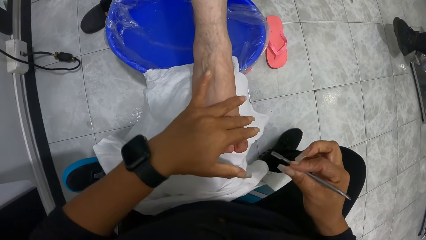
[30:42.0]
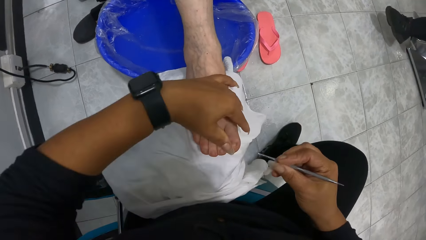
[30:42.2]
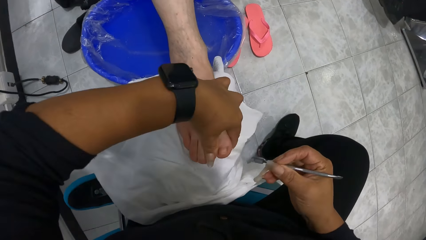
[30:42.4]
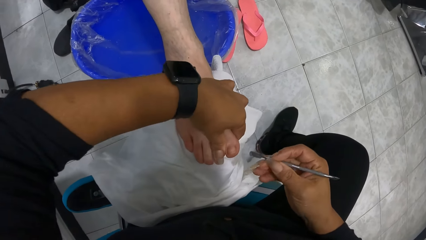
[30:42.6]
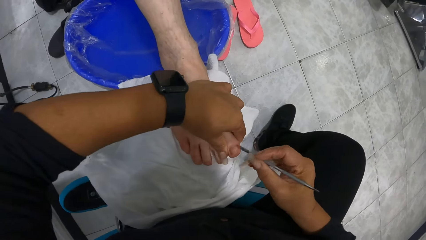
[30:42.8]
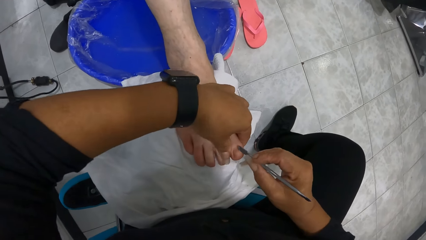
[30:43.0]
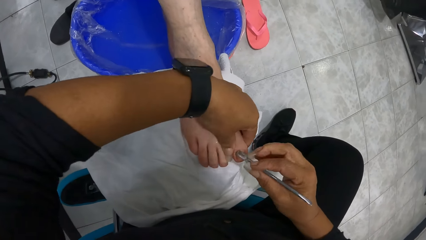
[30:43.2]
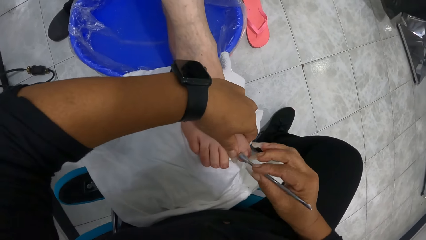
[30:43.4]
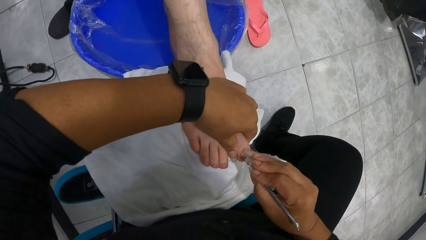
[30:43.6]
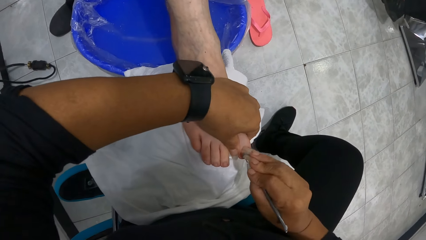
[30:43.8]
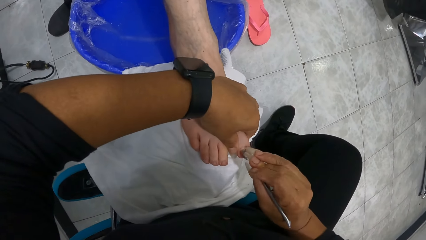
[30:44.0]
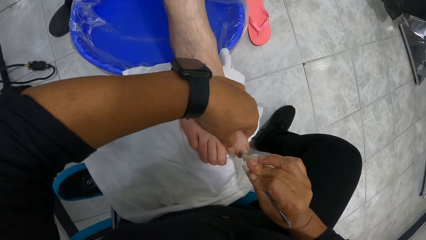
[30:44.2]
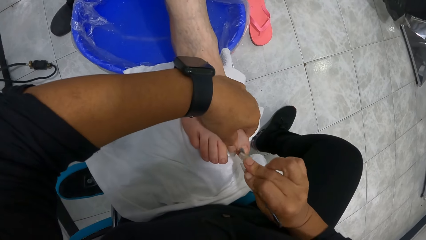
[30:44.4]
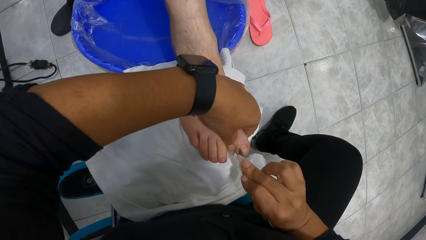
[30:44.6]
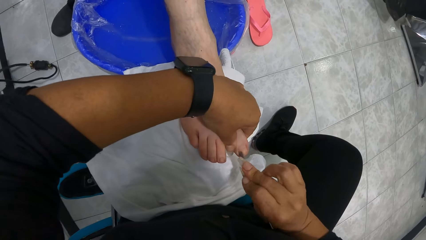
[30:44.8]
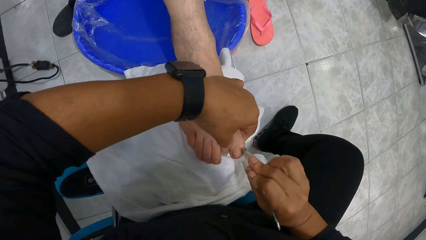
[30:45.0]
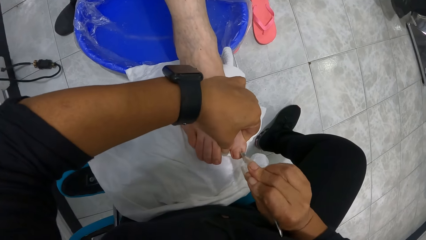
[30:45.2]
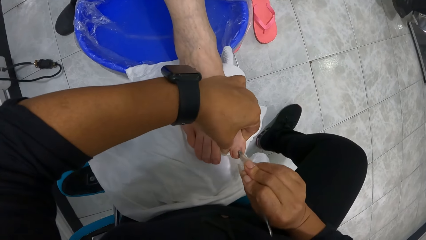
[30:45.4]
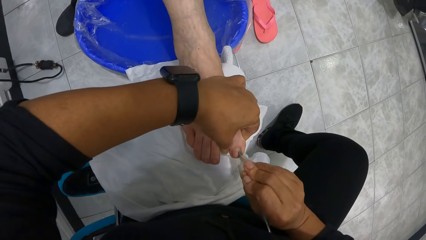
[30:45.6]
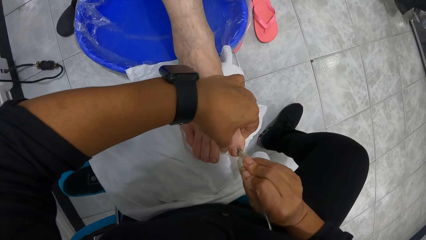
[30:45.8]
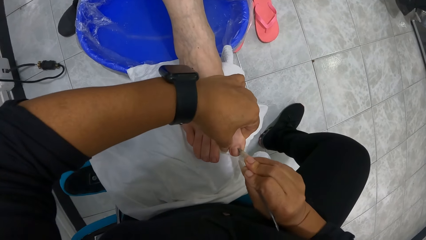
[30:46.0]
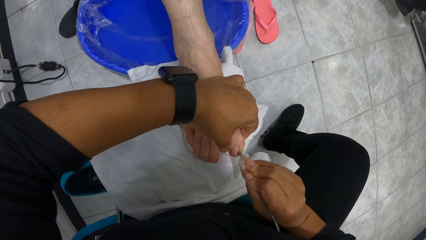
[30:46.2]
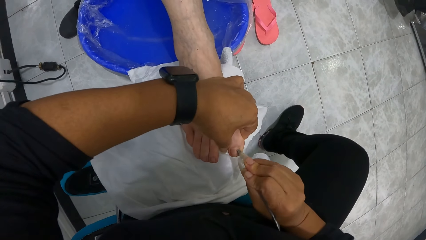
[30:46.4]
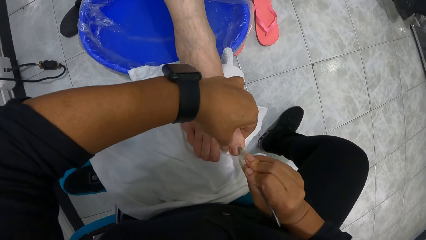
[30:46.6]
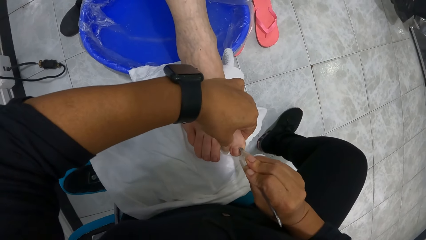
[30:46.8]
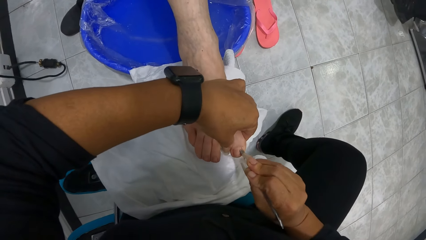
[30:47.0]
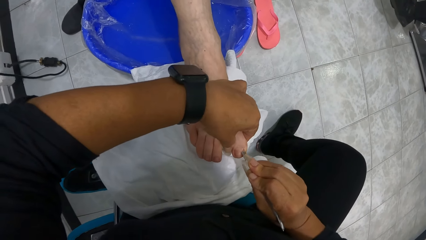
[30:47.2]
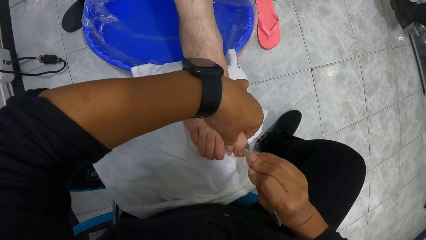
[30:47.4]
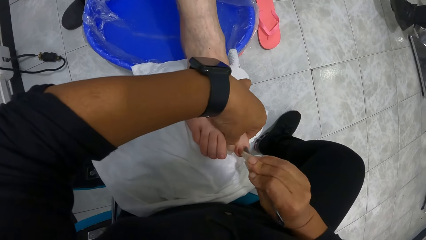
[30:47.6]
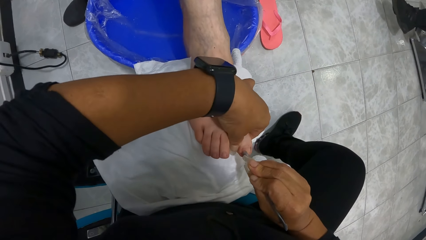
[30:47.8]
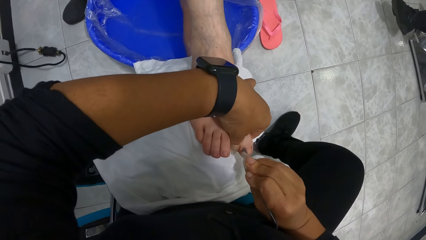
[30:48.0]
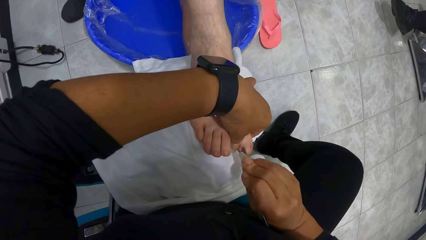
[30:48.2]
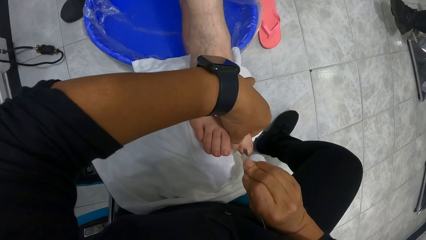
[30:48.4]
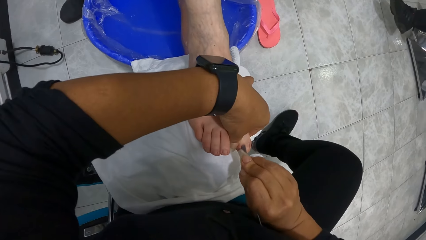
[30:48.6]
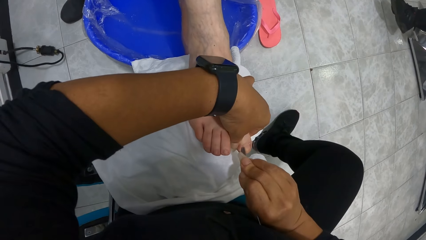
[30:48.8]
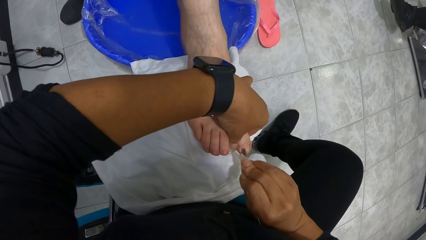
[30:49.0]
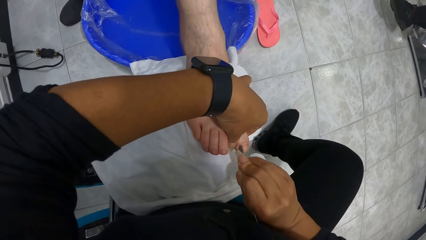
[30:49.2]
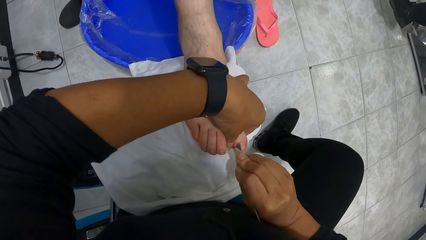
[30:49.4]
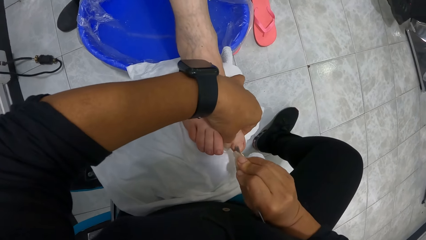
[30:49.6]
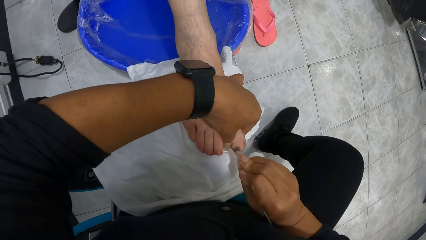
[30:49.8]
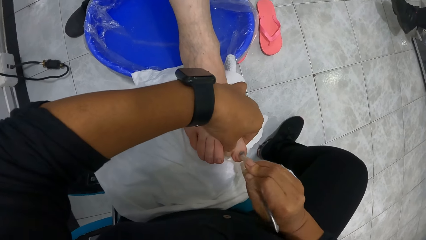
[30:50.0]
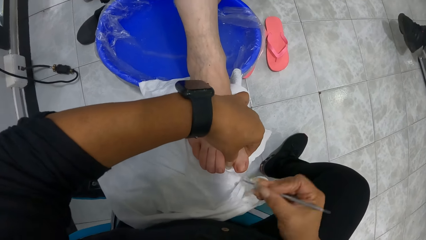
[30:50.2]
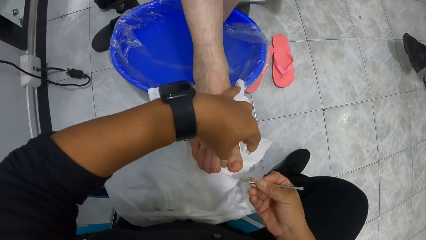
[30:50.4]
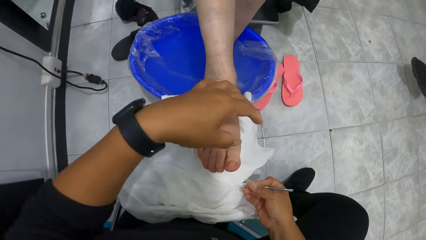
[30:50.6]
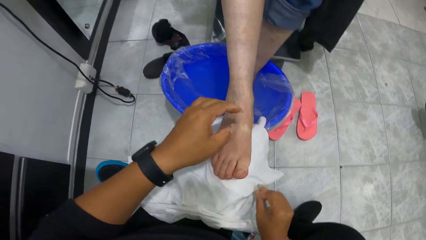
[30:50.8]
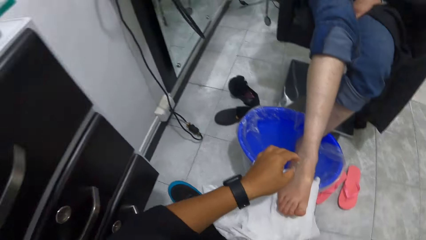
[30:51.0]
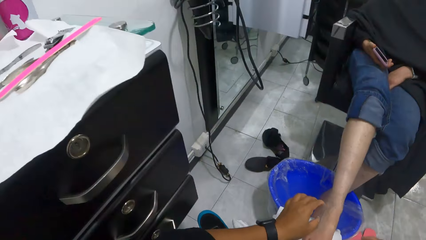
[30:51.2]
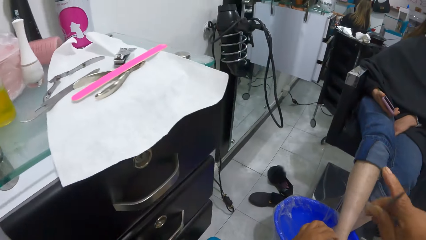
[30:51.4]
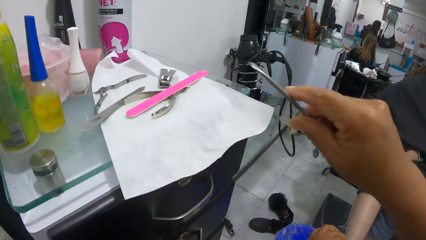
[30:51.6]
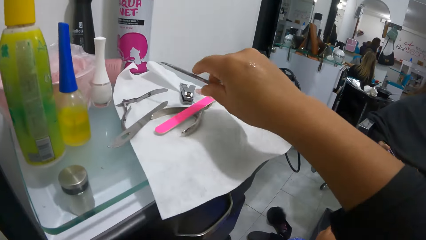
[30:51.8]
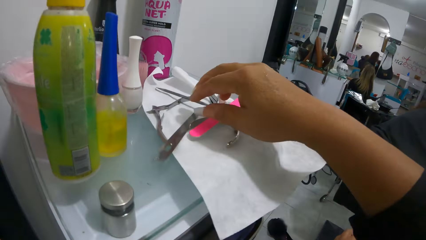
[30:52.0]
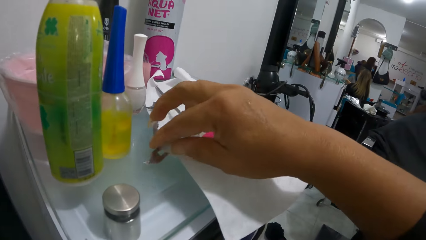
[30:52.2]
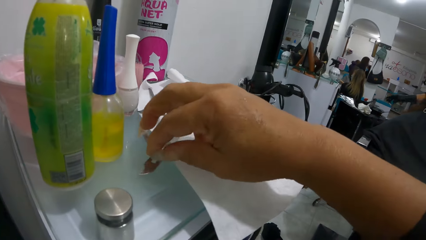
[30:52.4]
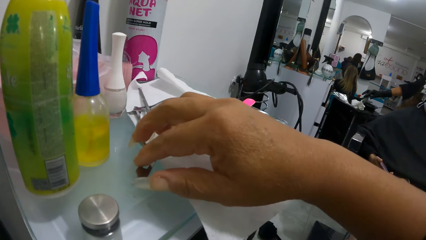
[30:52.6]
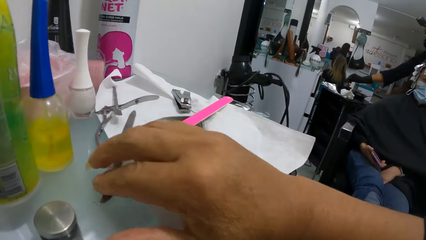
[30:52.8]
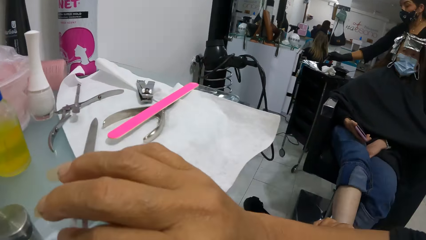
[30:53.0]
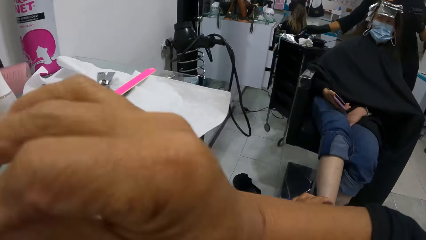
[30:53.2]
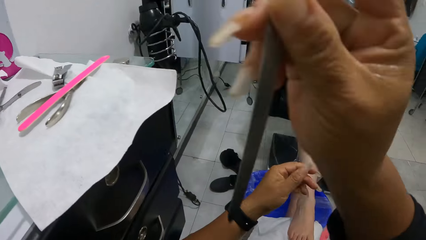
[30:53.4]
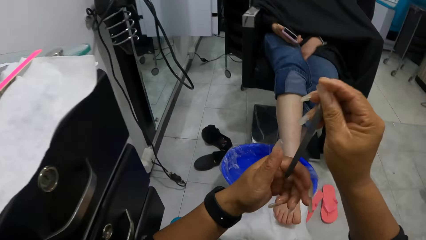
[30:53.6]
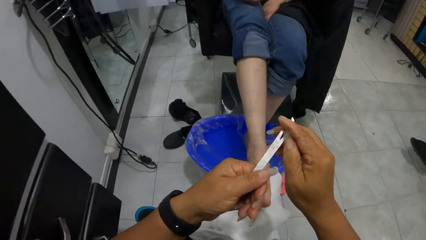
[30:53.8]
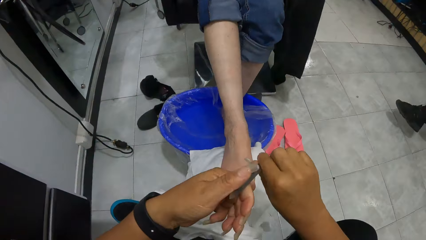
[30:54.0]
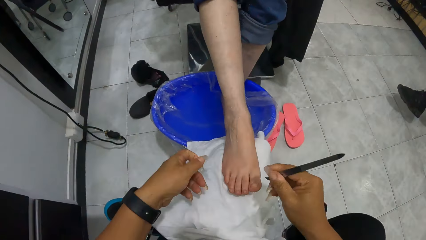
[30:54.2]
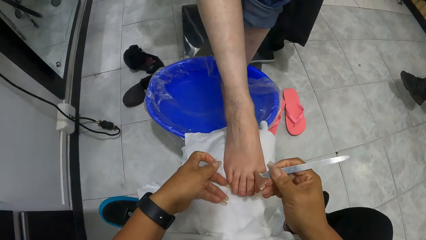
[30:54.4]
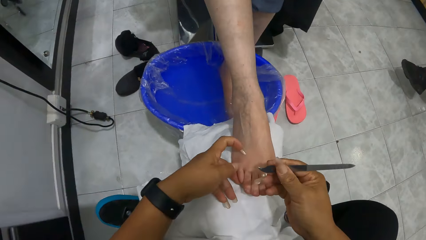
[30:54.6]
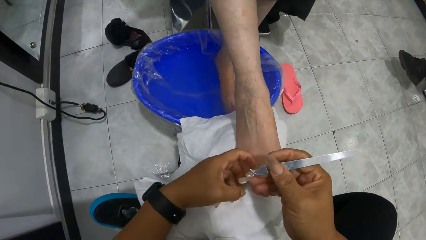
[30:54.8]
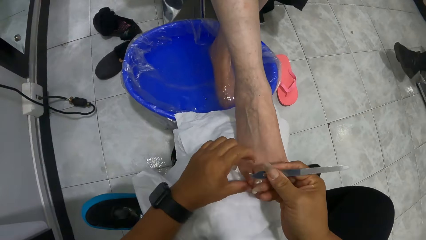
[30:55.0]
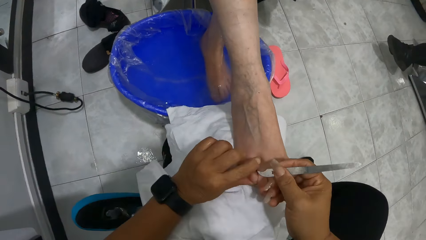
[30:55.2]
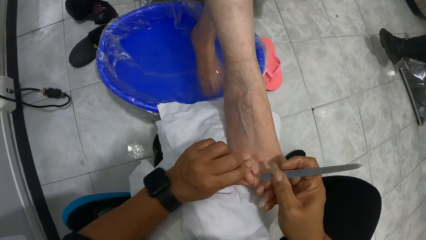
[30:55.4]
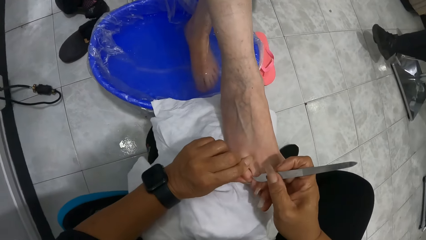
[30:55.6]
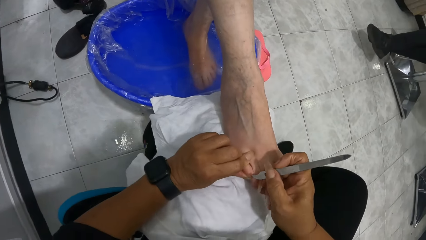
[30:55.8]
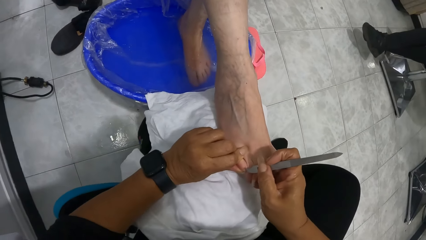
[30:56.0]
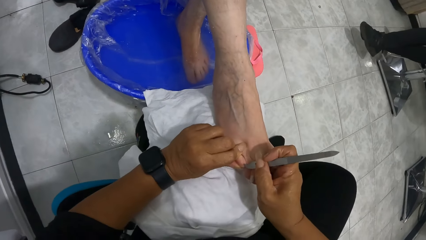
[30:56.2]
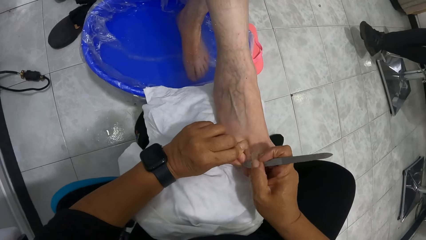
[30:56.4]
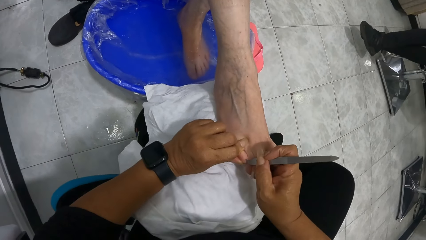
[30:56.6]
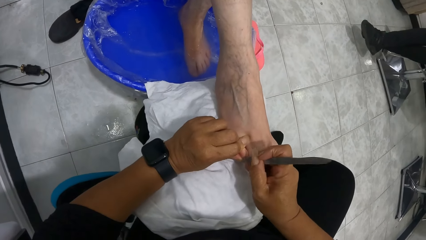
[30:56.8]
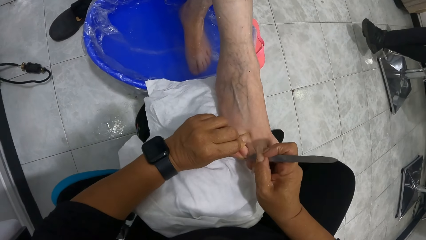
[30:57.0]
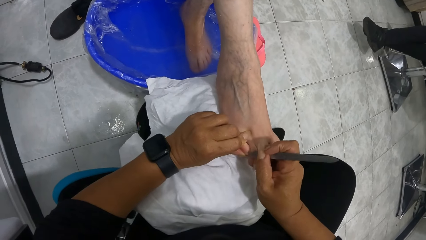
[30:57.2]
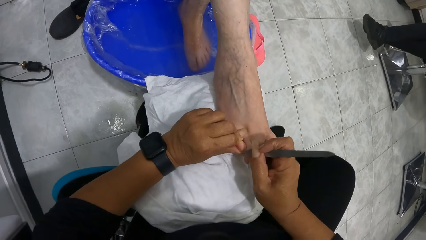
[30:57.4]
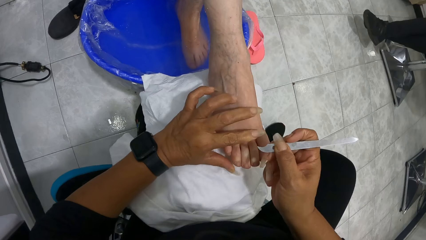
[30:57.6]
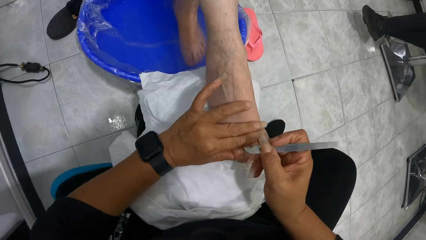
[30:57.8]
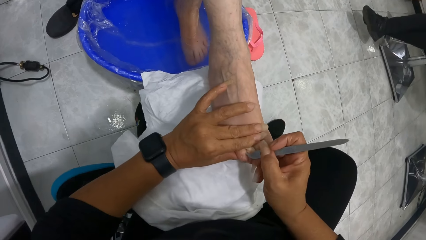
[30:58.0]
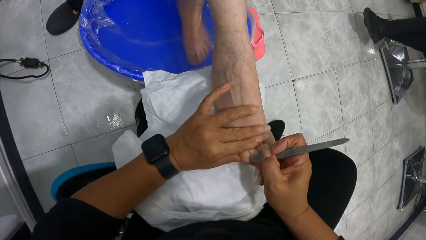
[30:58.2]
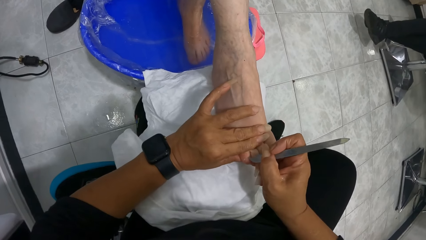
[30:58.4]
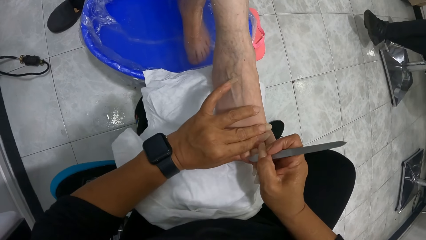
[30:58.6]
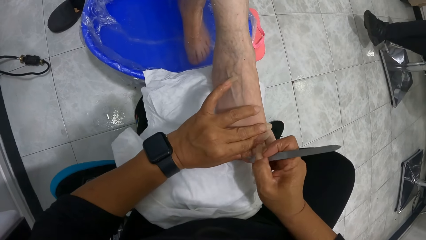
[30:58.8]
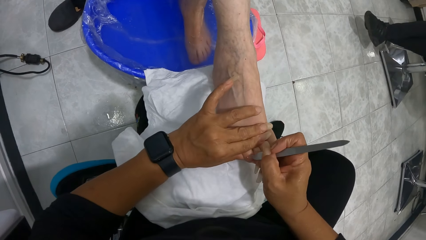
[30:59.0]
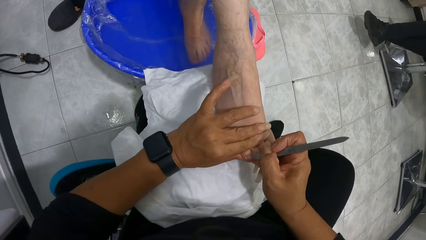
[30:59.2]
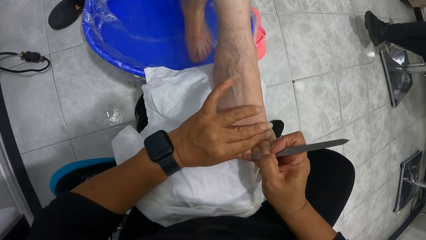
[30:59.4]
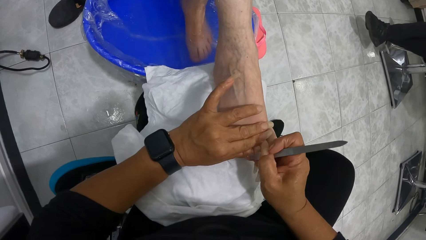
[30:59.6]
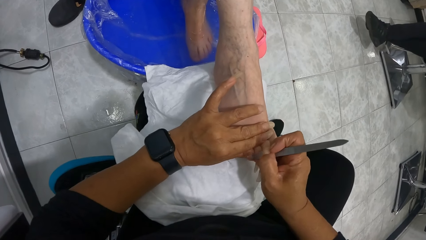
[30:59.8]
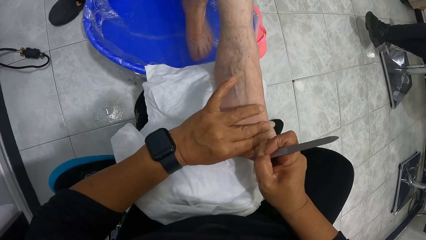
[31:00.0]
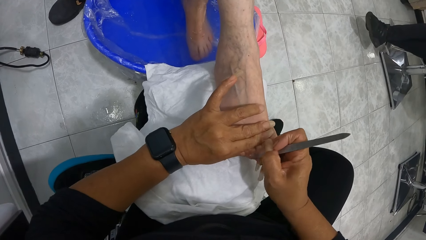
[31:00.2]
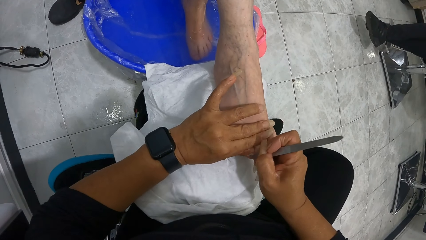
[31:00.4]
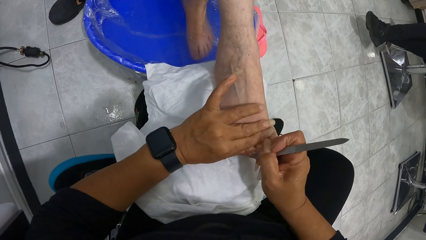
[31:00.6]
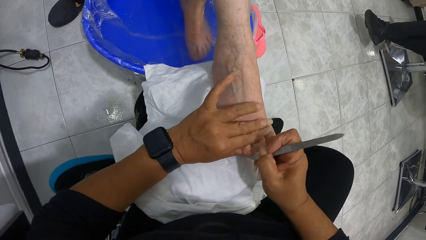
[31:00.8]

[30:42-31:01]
The camera wearer holds the right big toe of the woman with her left hand. She pushes the right big toe of the woman with the nail pusher in her right hand. She wipes the cuticles from the nail pusher in her right hand on the towel. She places the nail pusher in her right hand on the napkin on the shelf. She takes a nail hook file from the napkin on the shelf with her right hand. She holds the right pinky toe of the woman with her left hand. She files the right pinky toe of the woman with the nail hook file in her right hand. She removes the cuticles from the nail with the nail hook file. She holds the right ring toe of the woman with her left hand. She files the right ring toe of the woman with the nail hook file in her right hand.
